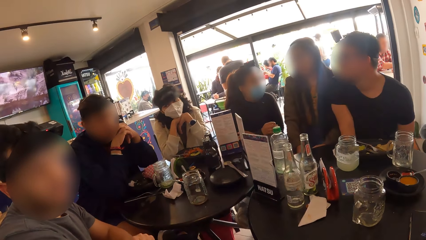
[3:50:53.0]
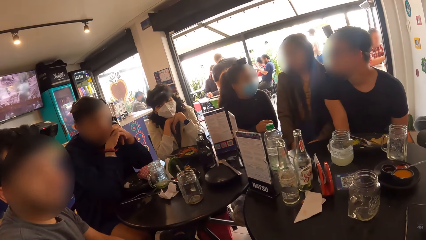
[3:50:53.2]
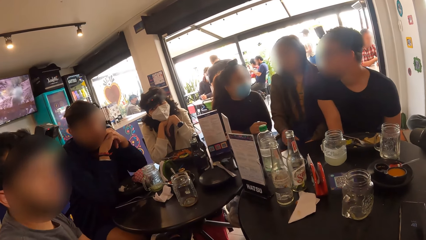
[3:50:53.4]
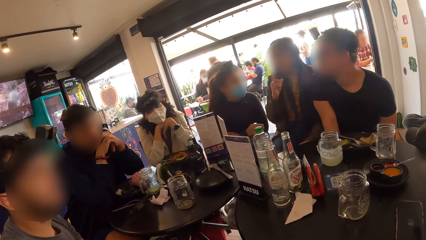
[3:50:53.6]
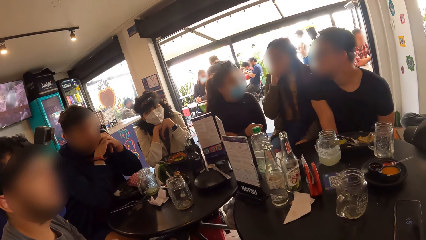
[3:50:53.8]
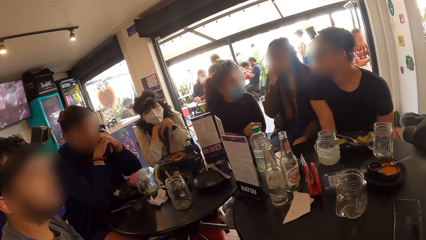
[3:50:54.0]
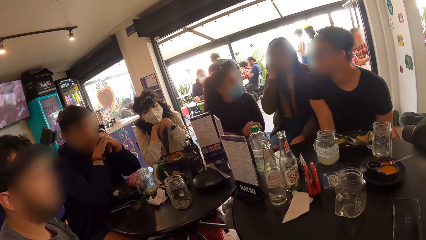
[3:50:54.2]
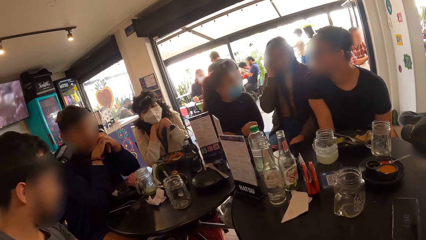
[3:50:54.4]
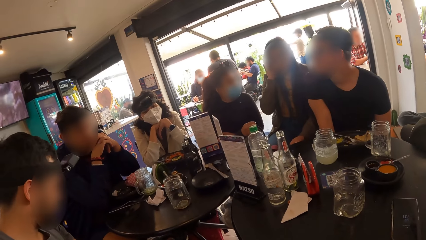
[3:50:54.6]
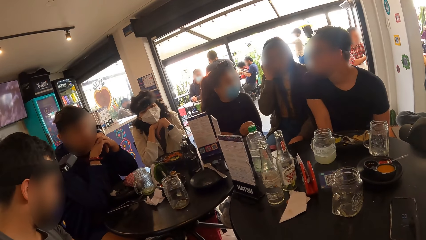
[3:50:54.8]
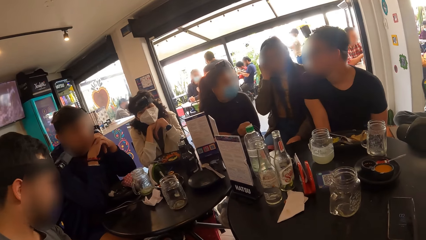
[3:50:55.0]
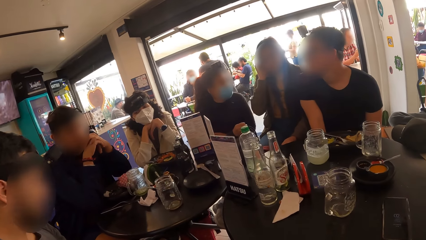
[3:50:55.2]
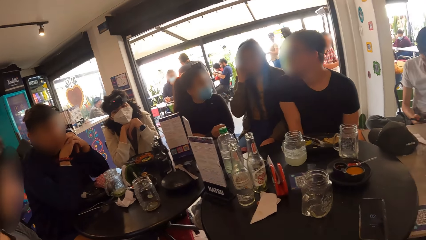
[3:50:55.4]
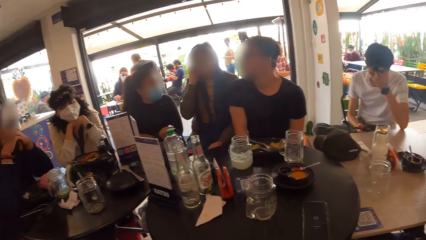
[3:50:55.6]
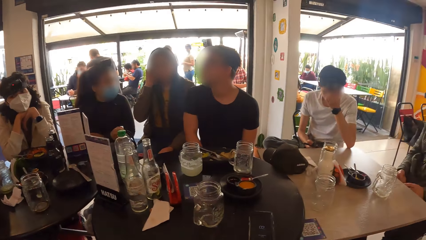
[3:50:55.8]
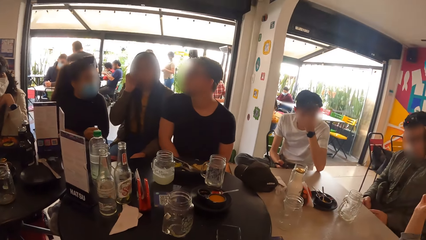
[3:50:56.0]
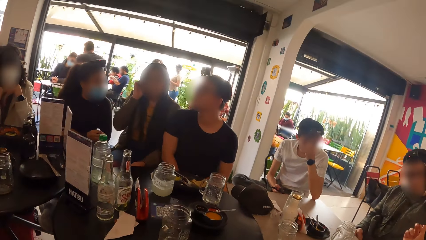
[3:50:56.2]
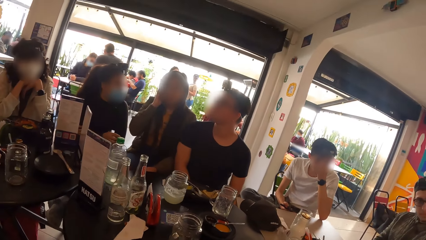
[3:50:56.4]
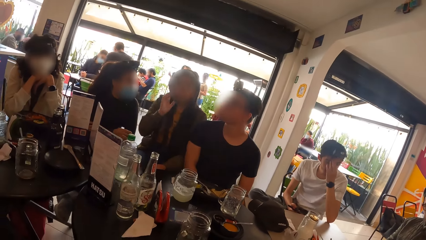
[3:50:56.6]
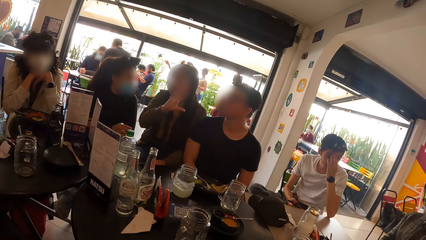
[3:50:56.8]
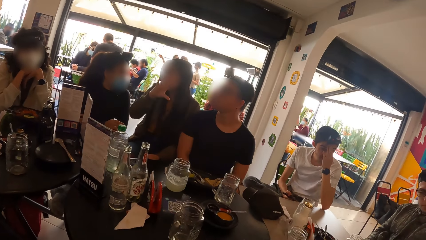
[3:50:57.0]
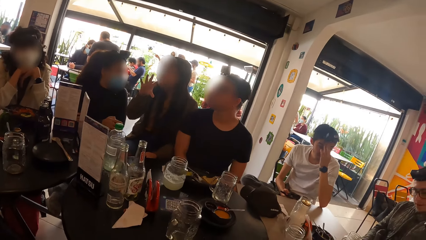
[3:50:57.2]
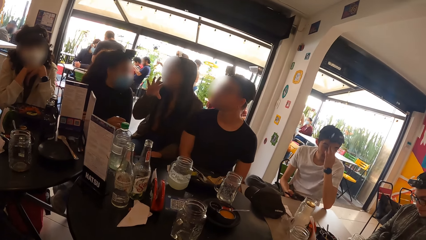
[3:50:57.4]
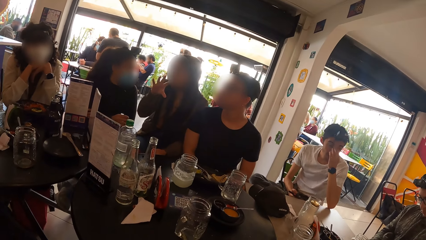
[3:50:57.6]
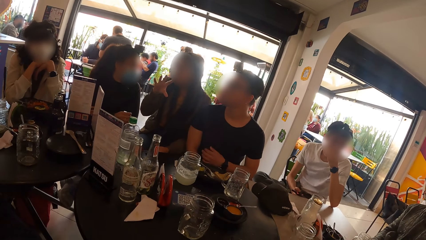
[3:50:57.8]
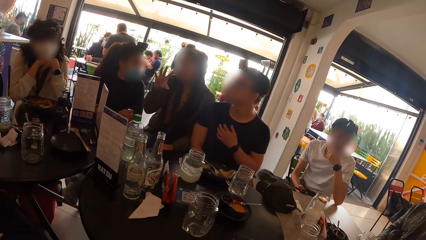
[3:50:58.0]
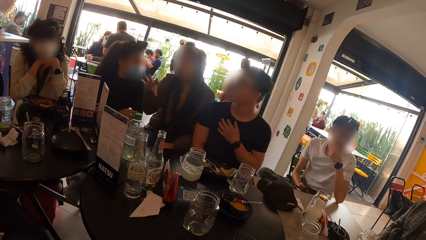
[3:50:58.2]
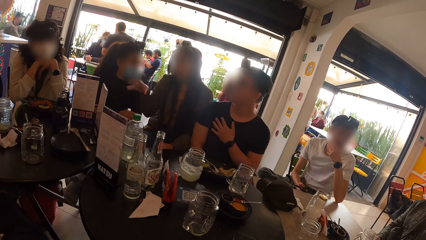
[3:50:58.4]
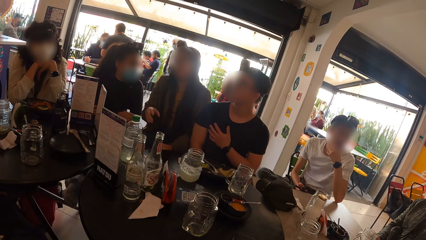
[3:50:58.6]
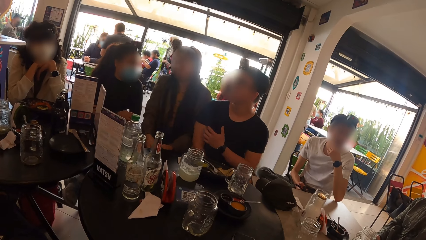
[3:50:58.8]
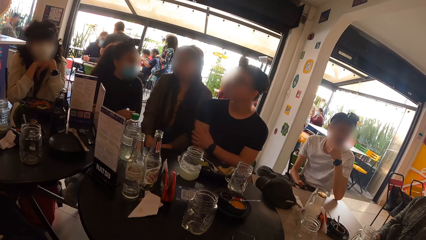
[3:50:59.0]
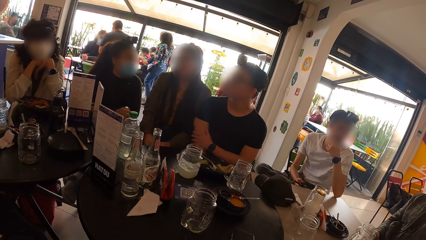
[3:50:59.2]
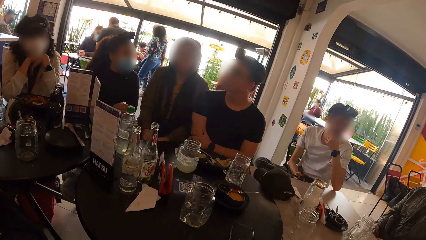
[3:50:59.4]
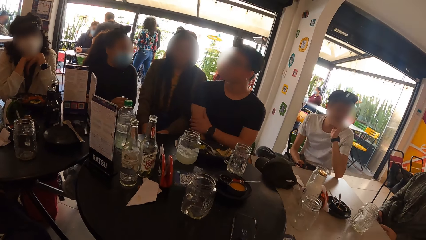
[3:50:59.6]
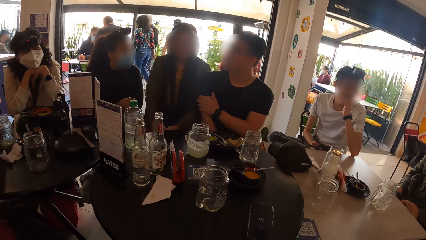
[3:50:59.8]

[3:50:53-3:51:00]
The camera wearer looks around.

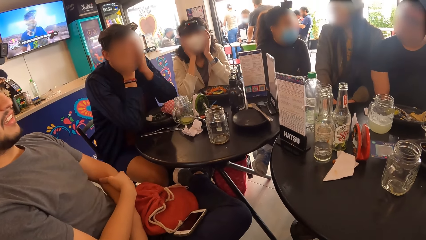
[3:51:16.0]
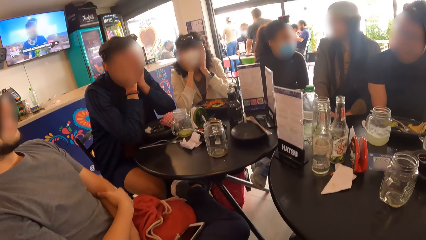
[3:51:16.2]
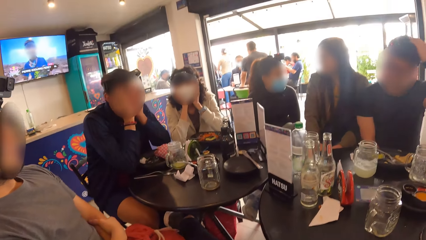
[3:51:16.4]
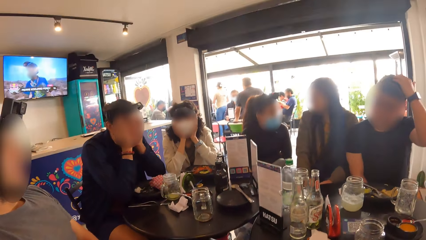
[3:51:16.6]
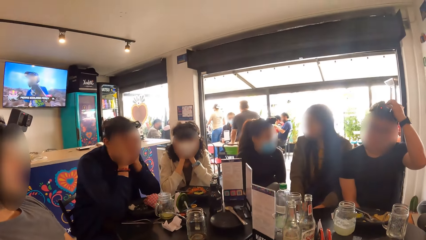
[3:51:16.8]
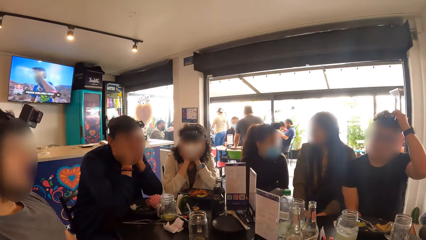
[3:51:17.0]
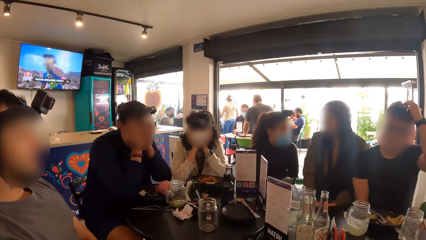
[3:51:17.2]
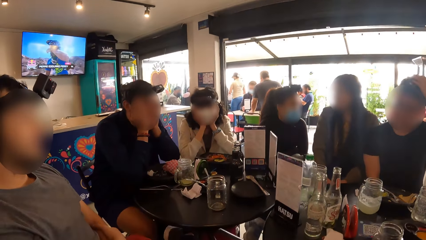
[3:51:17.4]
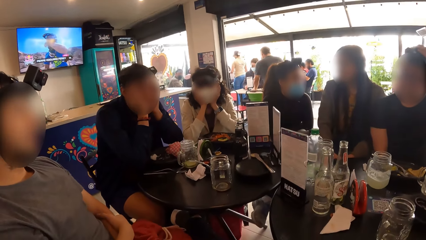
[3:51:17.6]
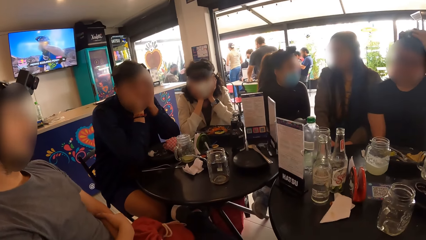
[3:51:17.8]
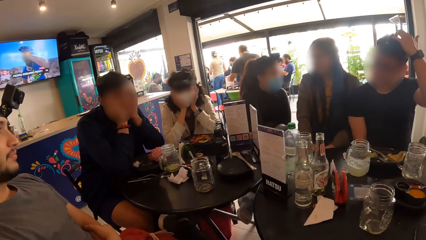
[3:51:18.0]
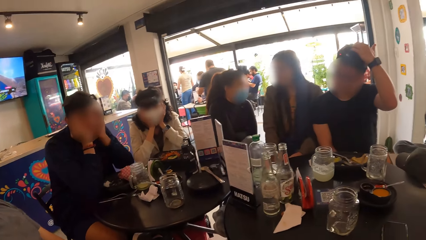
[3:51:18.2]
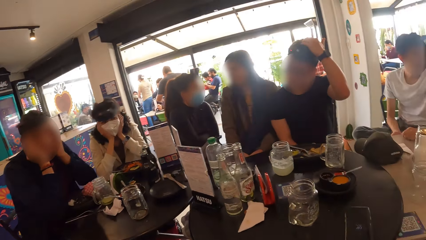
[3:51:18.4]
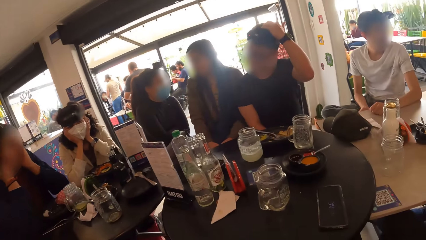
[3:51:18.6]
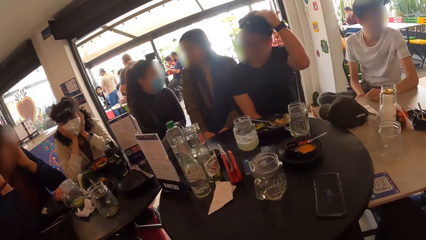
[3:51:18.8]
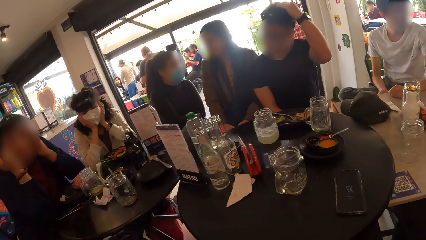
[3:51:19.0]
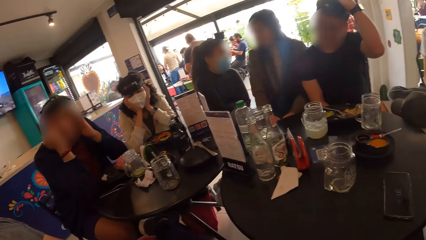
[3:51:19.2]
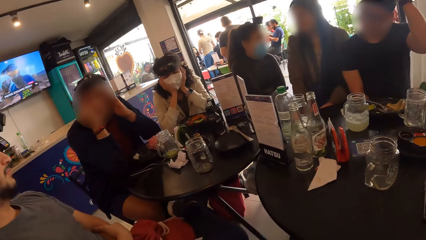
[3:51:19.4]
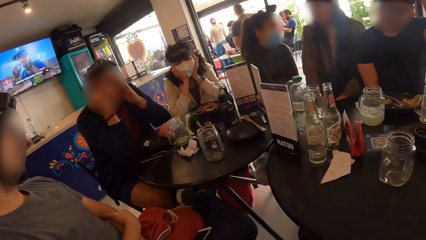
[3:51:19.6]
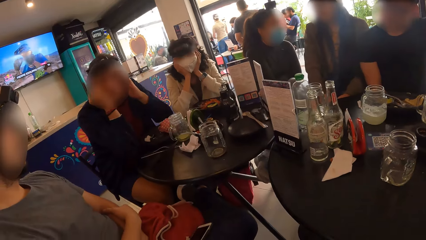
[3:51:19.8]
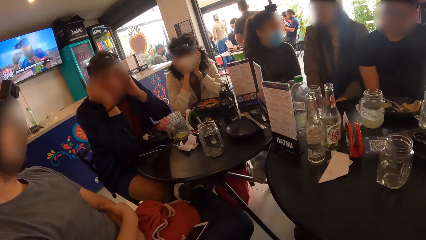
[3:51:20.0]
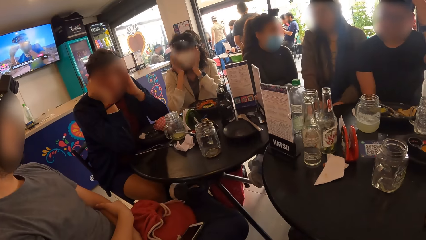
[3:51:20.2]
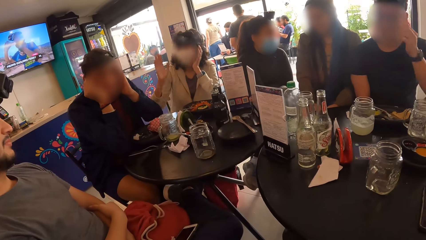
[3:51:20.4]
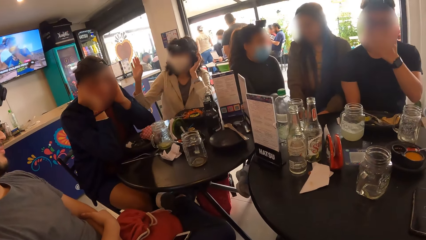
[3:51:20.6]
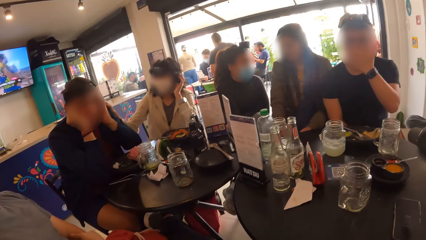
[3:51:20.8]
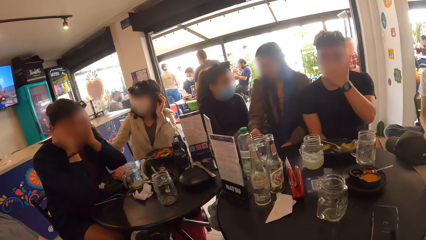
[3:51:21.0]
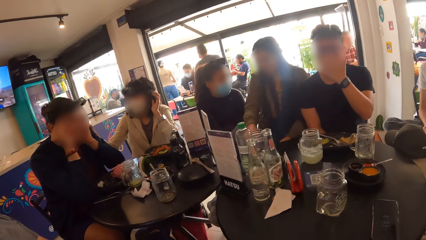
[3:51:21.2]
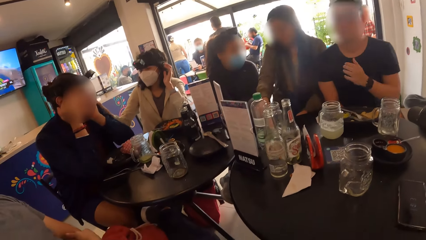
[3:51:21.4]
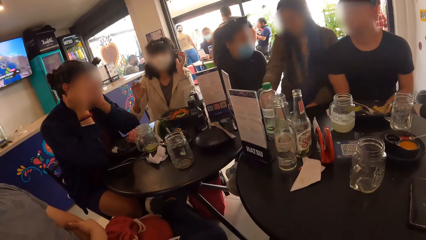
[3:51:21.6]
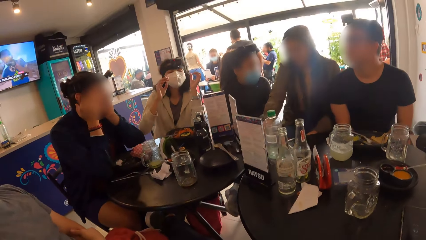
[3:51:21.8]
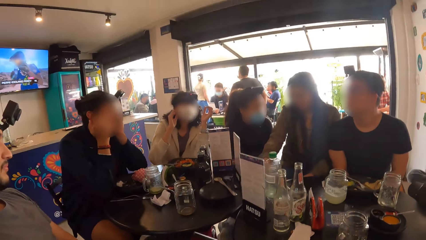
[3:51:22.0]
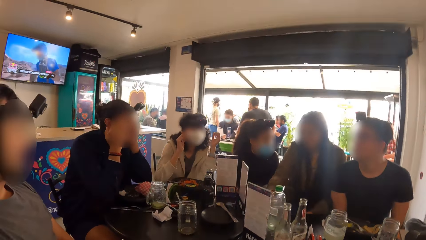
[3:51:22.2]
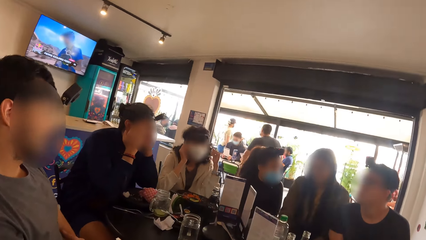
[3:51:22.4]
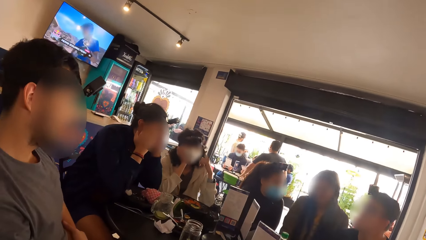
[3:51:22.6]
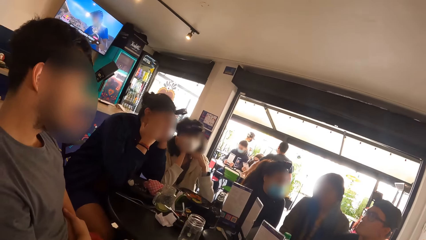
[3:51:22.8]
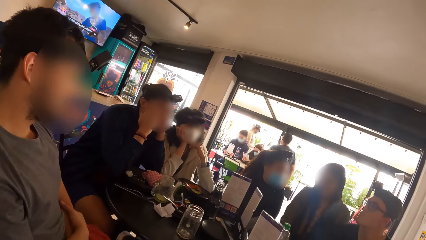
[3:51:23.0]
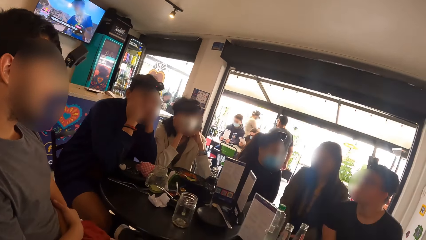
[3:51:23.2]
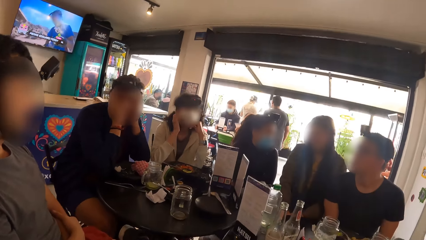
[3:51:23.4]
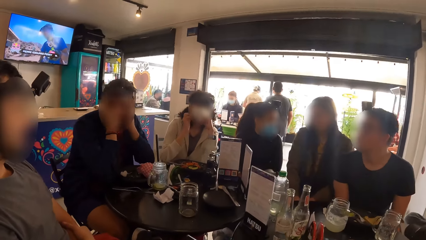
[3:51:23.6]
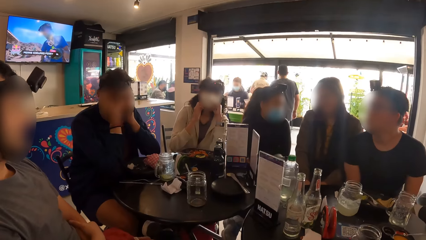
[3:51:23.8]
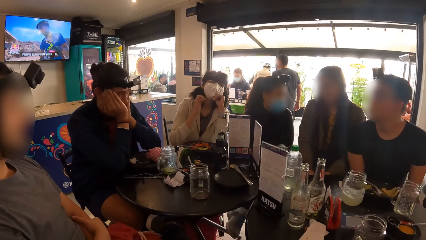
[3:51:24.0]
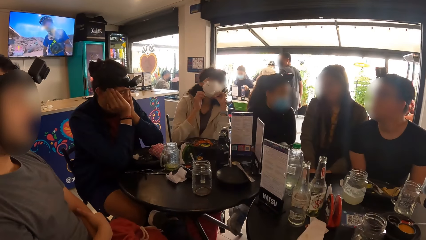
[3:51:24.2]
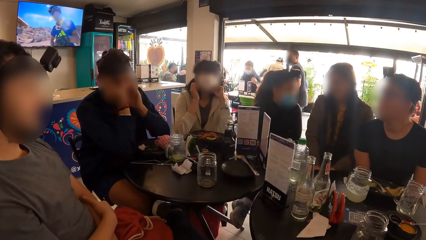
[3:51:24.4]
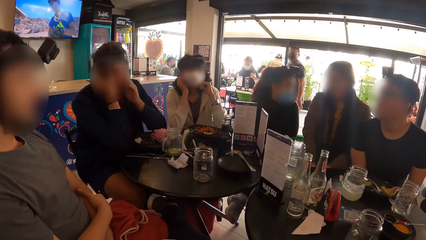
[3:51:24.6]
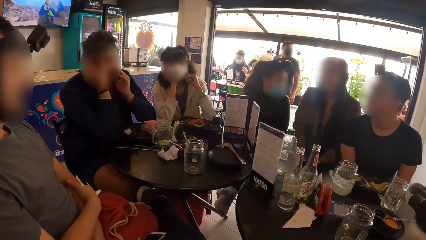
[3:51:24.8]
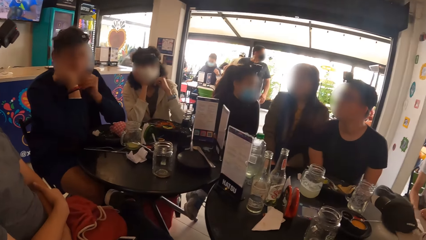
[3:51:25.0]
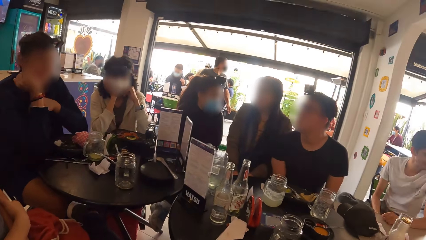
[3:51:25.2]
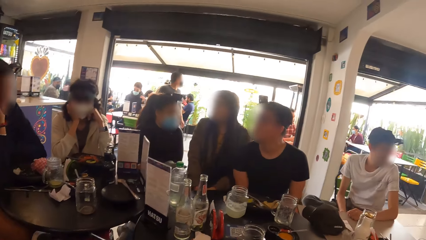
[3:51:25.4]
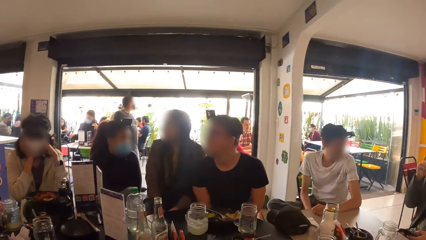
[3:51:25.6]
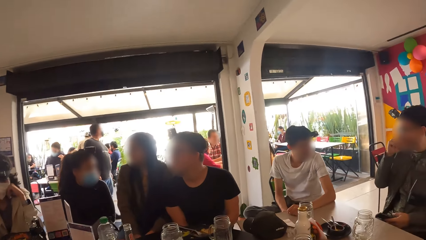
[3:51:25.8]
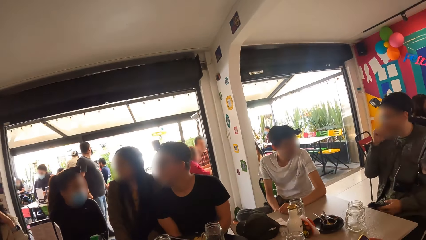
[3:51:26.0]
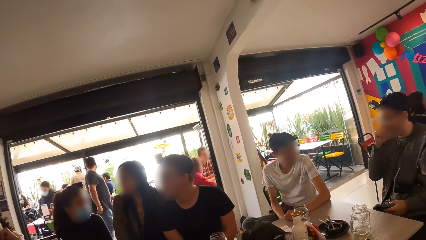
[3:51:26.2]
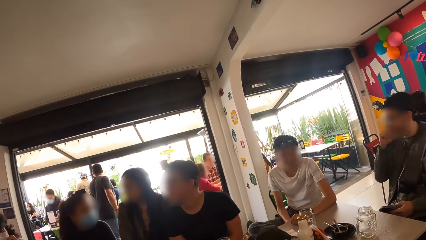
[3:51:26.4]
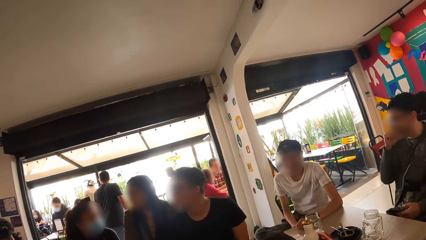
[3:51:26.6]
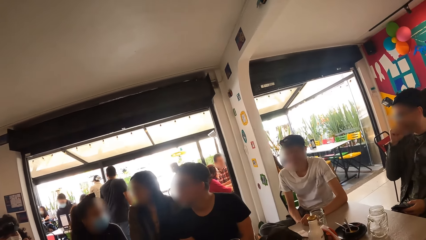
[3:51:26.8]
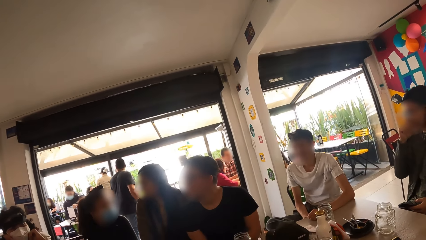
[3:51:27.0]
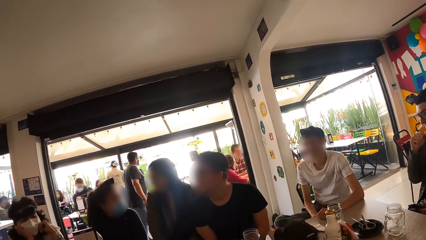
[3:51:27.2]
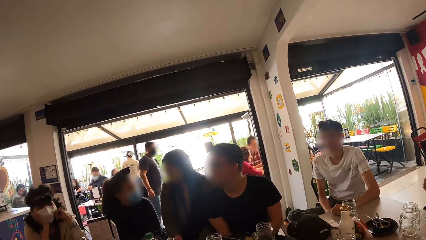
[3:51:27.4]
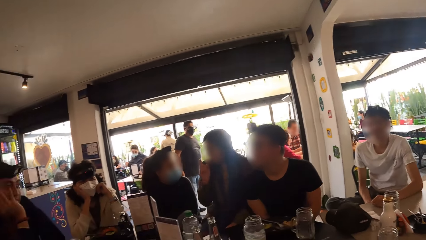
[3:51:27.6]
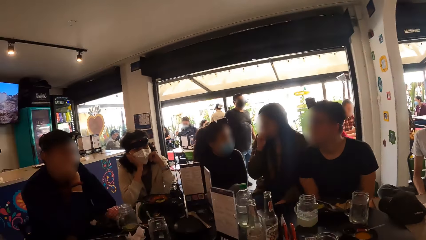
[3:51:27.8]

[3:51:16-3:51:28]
The camera wearer interacts with a man. They look around.
